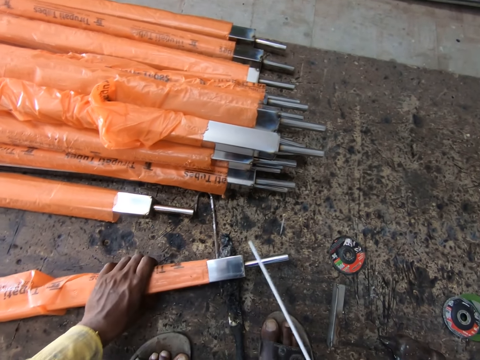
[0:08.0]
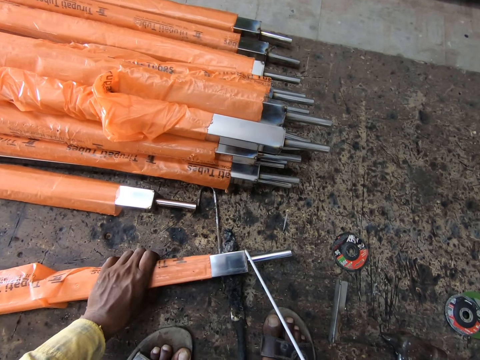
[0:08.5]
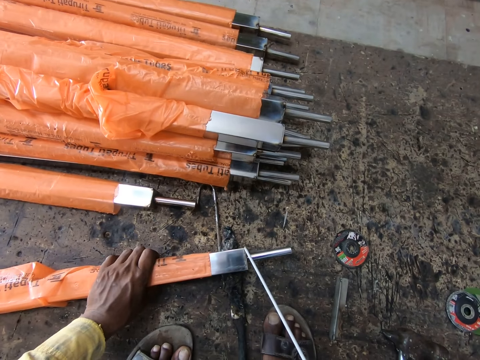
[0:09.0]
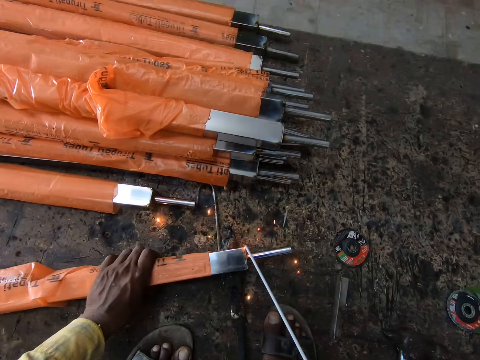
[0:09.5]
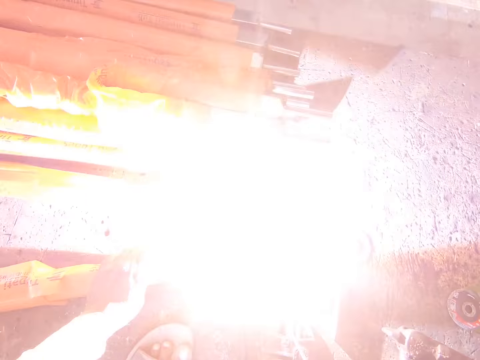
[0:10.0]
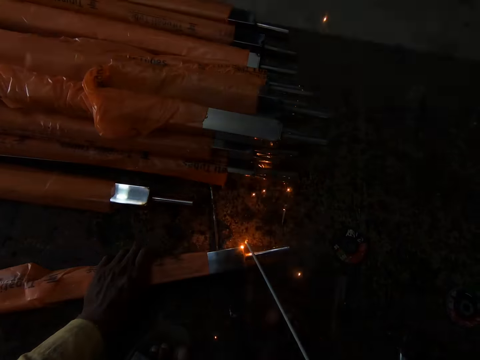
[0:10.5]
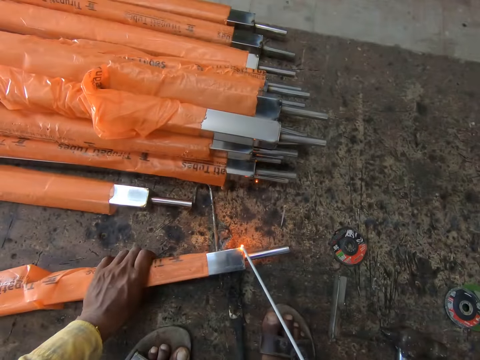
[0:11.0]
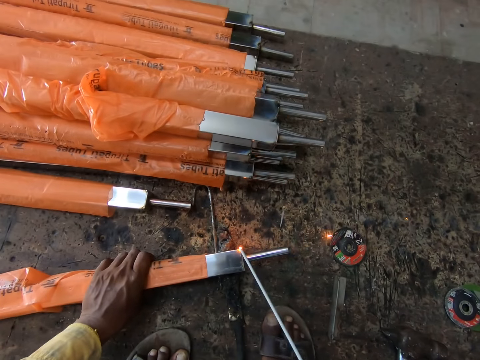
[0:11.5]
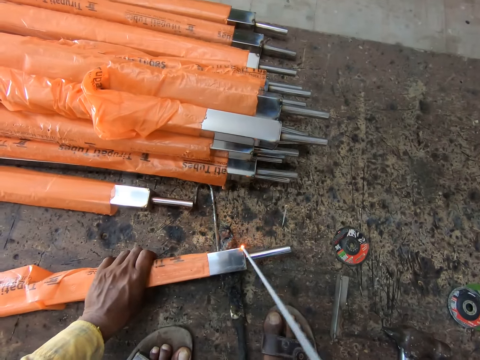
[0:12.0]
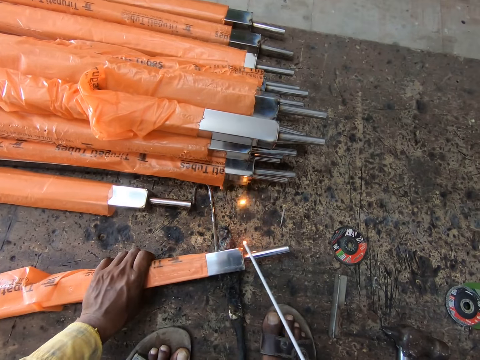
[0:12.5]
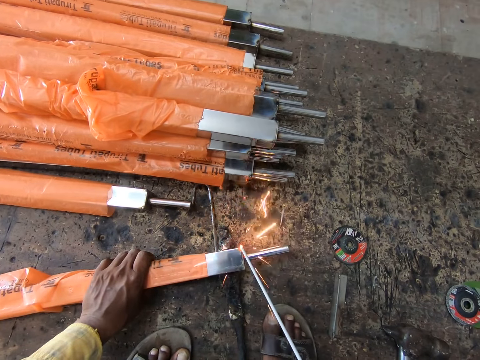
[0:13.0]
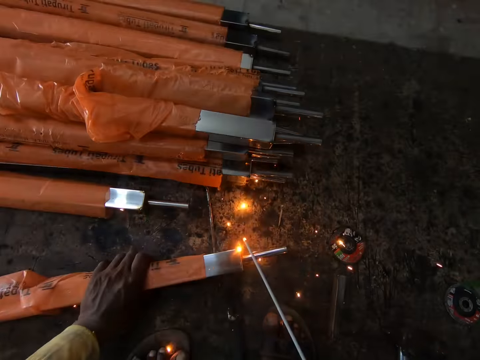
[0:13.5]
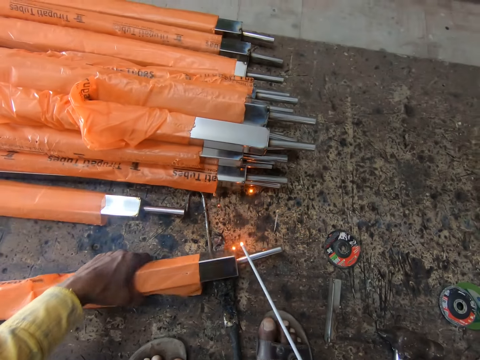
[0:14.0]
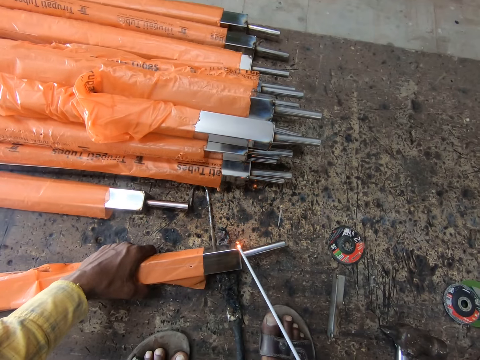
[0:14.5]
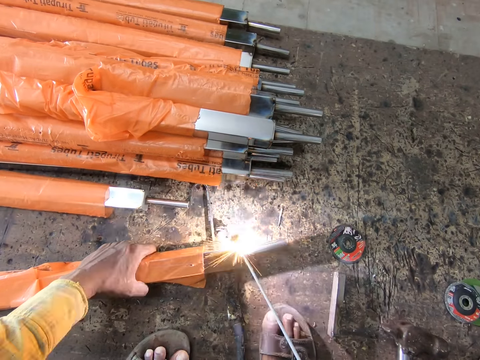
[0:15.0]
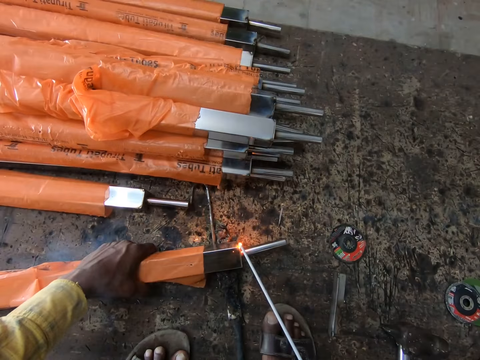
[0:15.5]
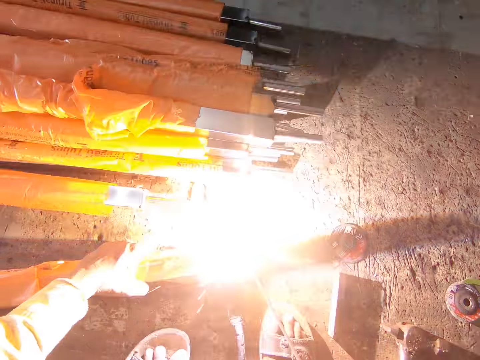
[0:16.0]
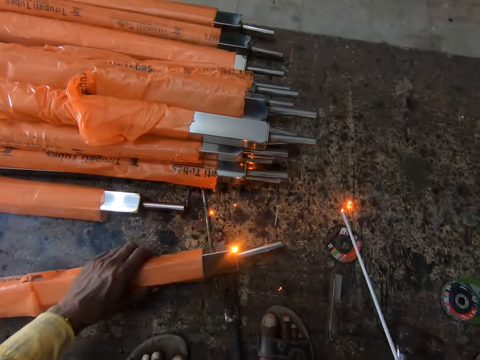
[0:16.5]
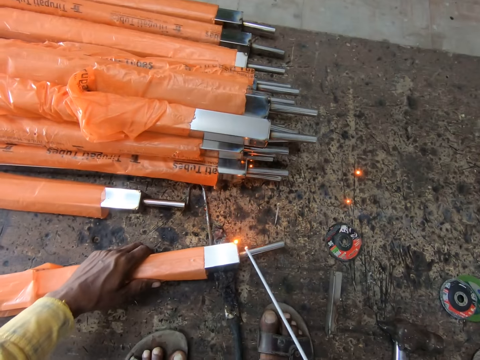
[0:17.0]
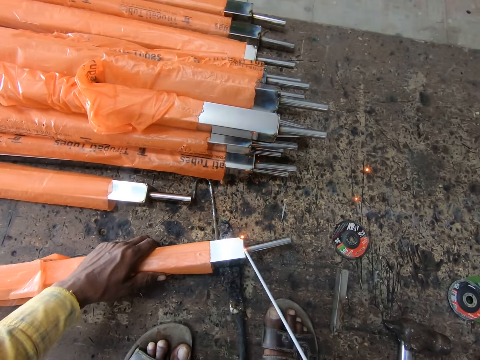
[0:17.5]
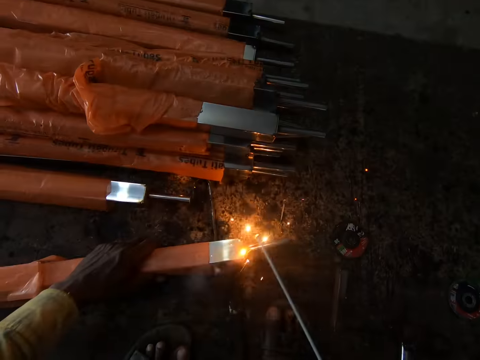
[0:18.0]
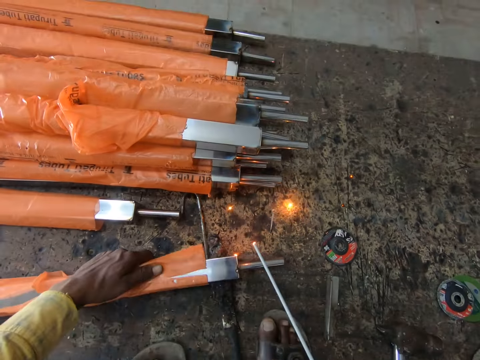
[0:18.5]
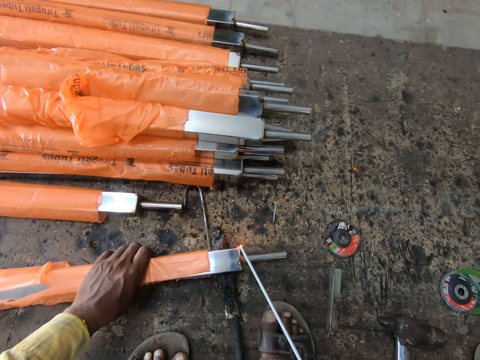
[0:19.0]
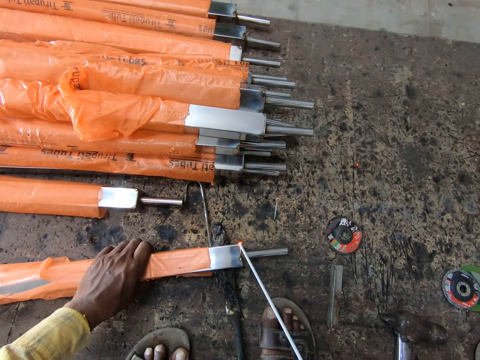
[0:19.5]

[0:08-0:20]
The camera wearer picks up a welding machine. They weld metal with the welding machine.

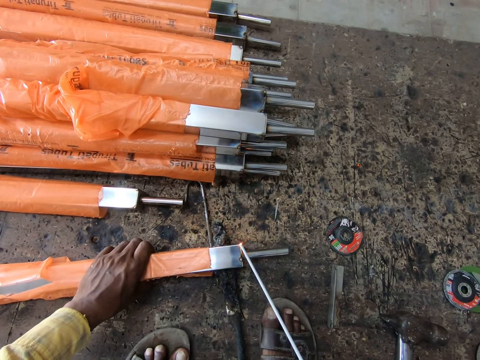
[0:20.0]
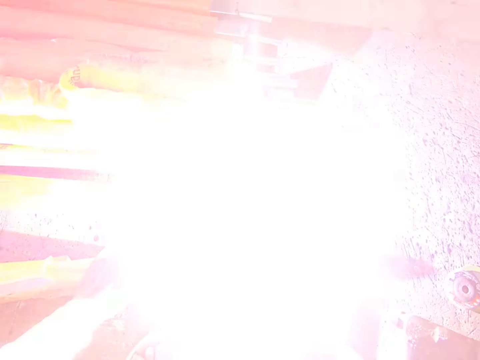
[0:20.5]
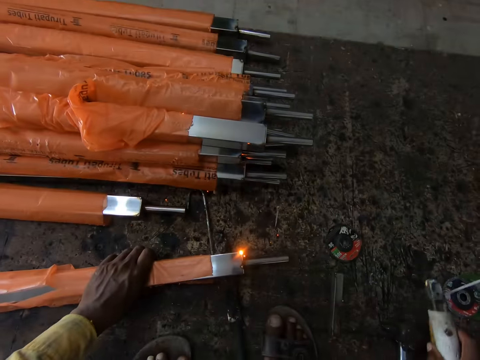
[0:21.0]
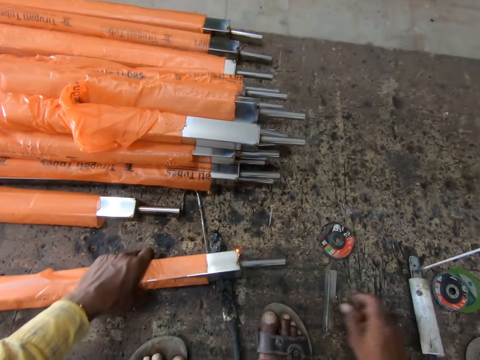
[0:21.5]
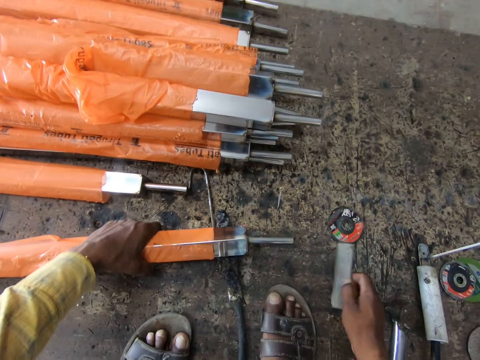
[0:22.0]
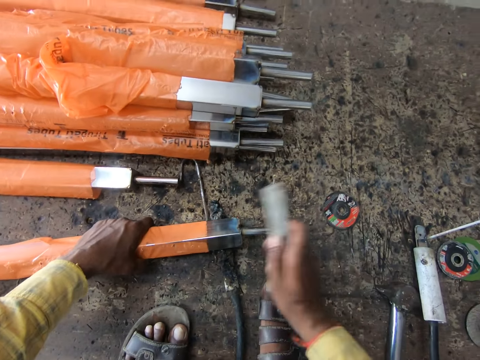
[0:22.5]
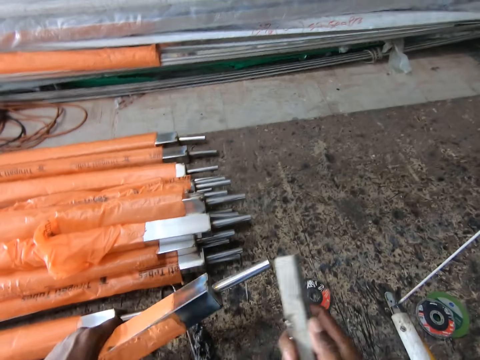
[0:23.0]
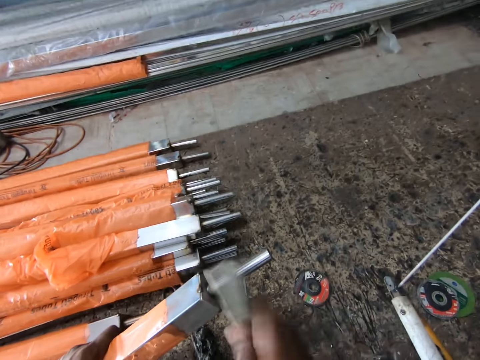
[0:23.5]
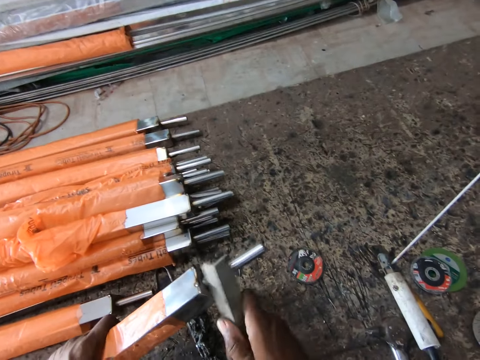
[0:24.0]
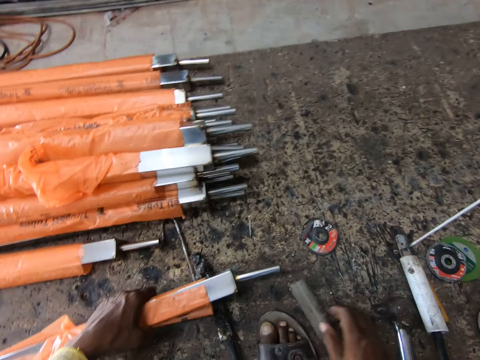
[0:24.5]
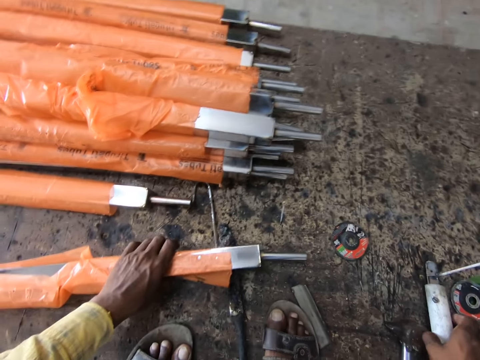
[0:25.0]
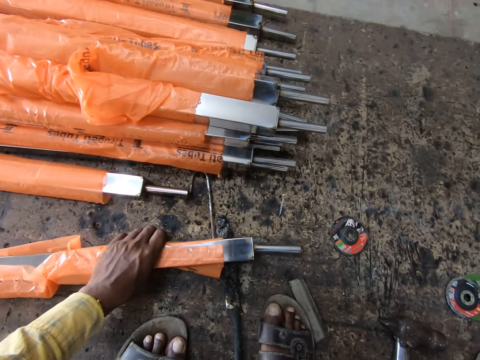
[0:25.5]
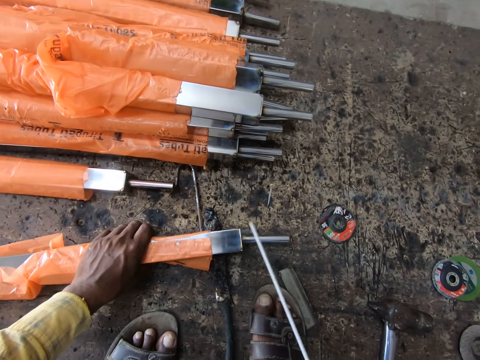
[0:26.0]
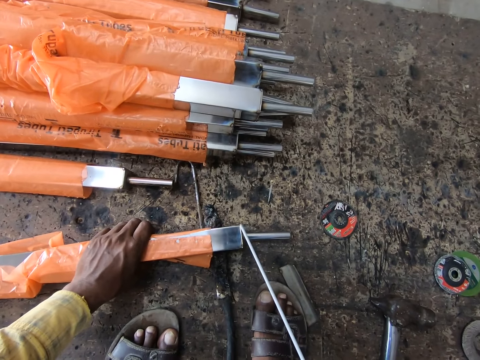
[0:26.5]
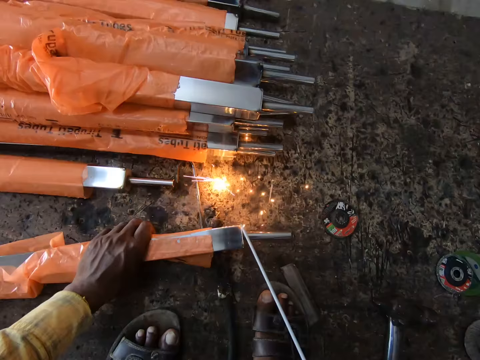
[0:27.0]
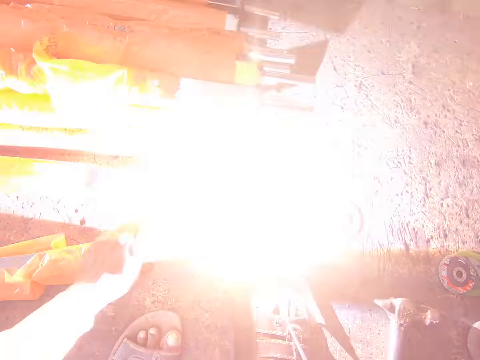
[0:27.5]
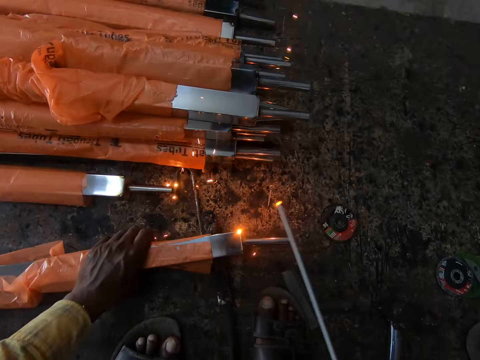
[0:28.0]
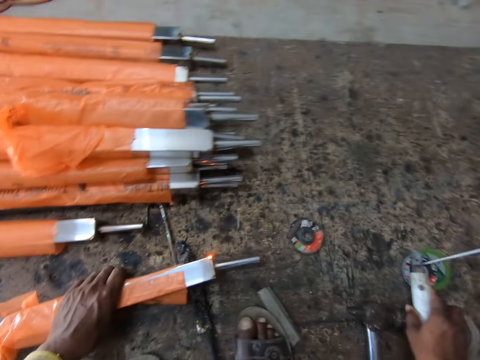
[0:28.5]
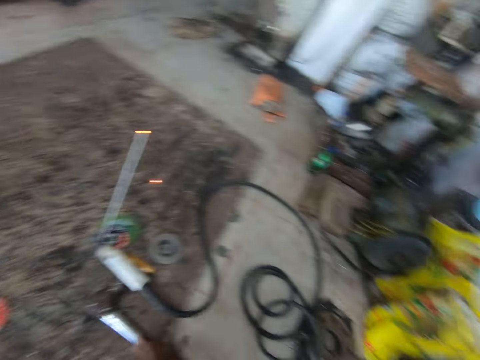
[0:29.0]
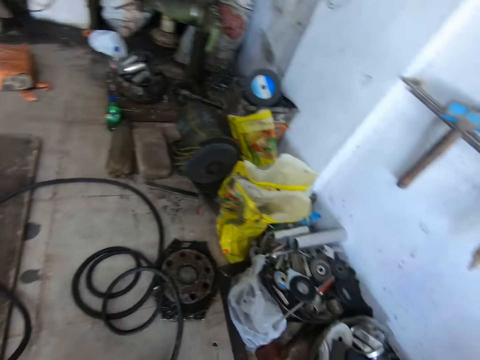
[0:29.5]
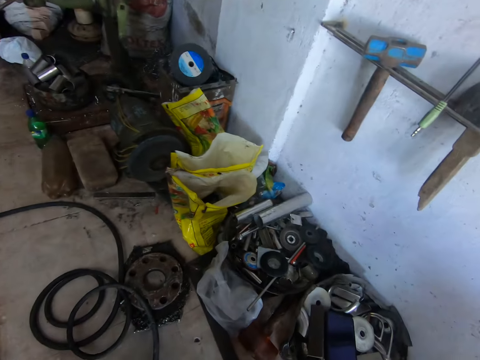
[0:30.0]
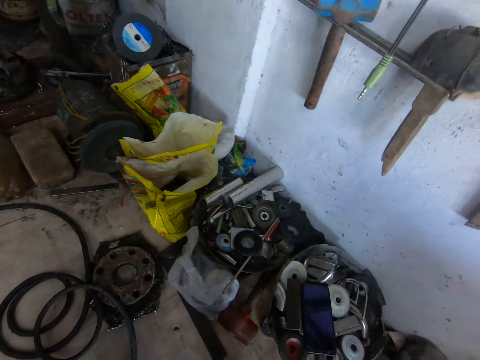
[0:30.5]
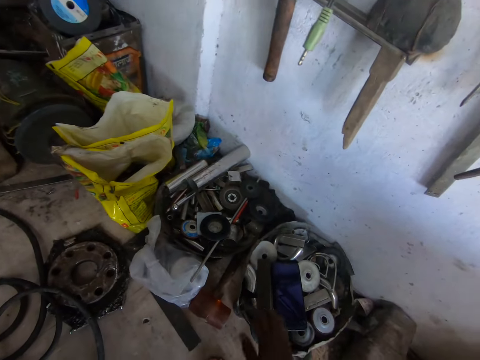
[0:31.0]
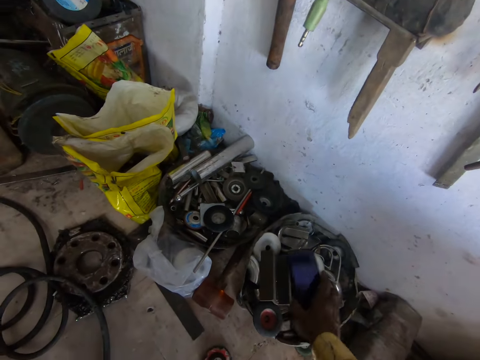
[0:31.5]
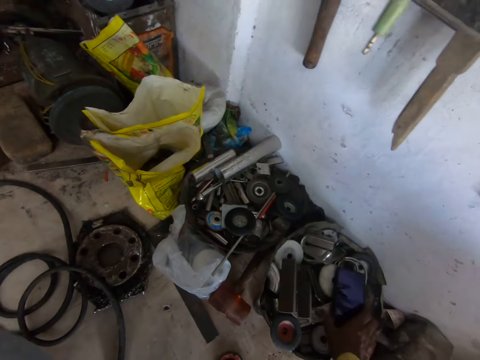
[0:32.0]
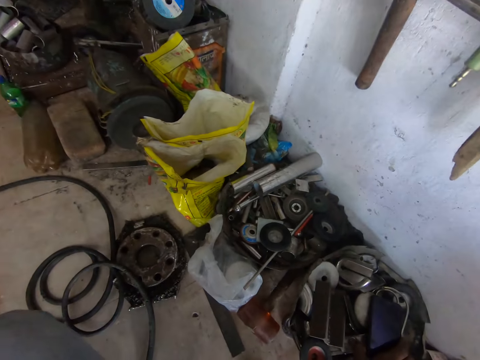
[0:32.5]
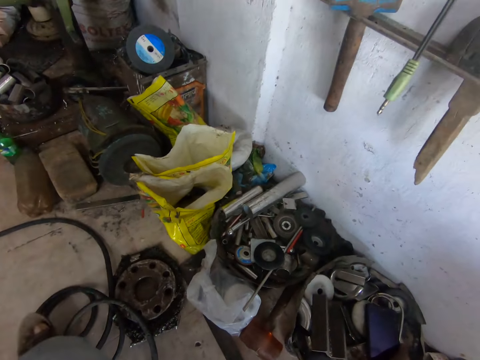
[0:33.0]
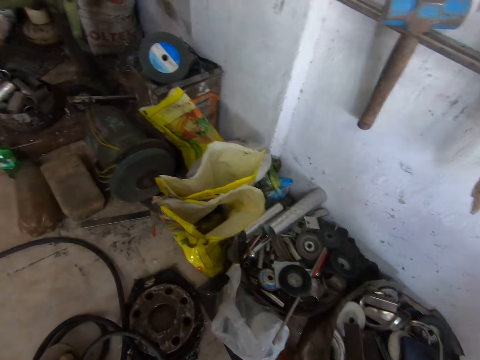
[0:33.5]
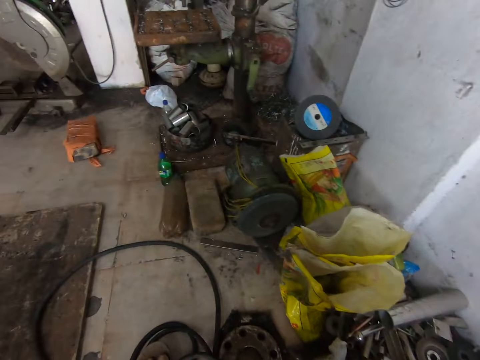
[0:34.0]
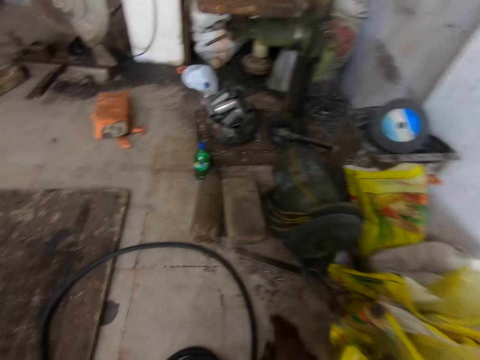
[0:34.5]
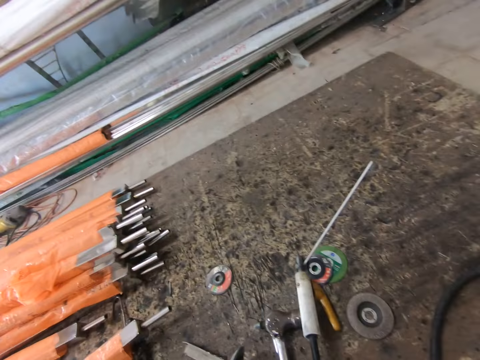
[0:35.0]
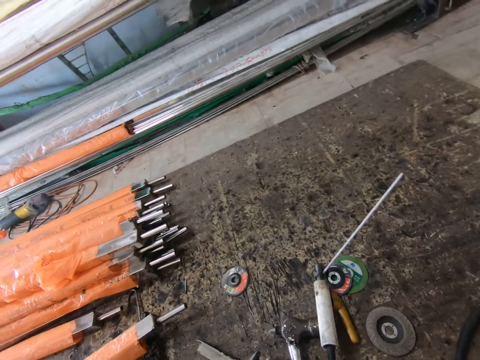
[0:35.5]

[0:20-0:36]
The camera wearer puts the welding machine down. They pick up a metal bar. They hit metal with the metal bar. They put the metal on the floor. They pick up the welding machine. They weld metal with the welding machine. They put the welding machine down. They look around the workshop. They pick up a phone. They move the phone. They put the phone on tools. They look around.
